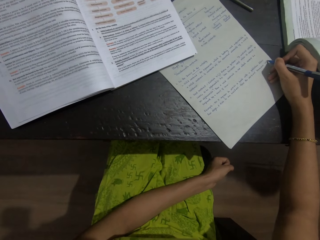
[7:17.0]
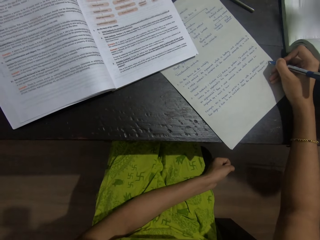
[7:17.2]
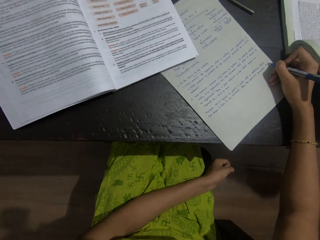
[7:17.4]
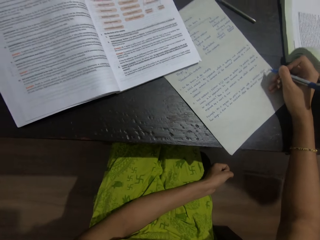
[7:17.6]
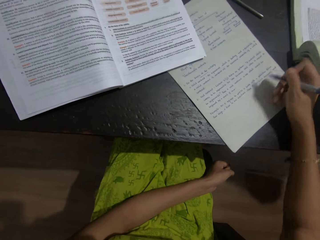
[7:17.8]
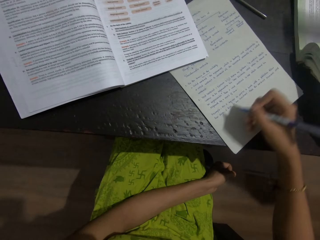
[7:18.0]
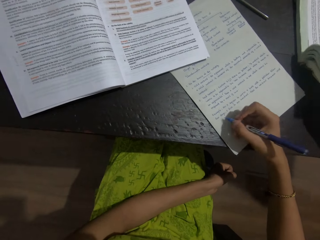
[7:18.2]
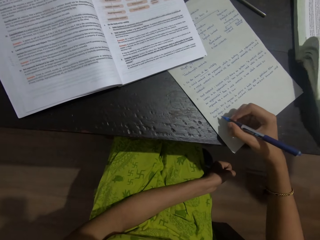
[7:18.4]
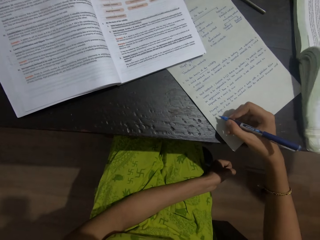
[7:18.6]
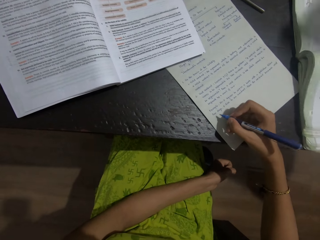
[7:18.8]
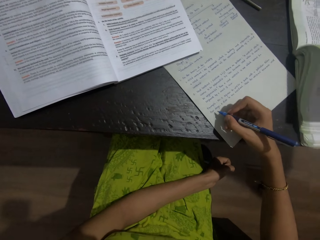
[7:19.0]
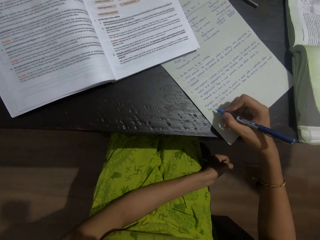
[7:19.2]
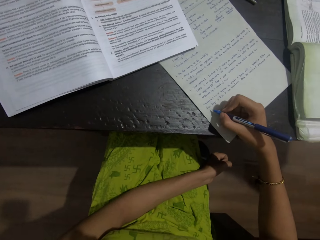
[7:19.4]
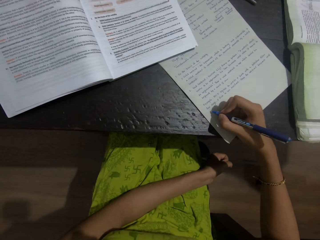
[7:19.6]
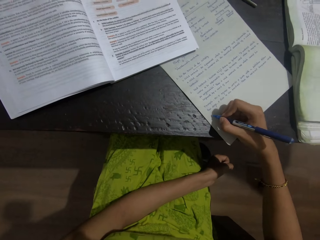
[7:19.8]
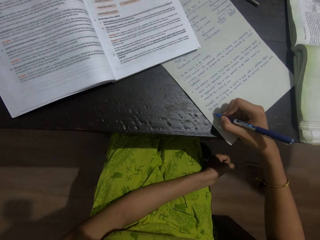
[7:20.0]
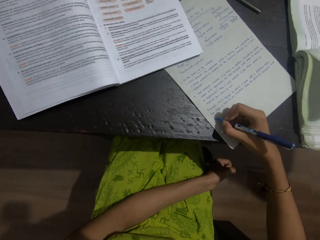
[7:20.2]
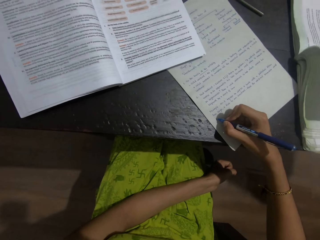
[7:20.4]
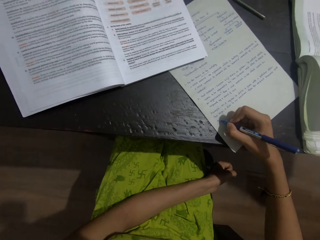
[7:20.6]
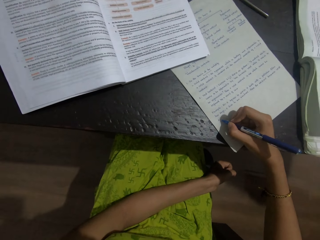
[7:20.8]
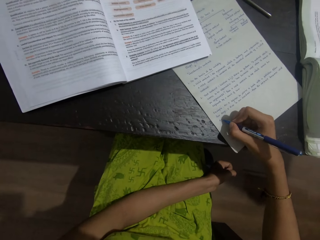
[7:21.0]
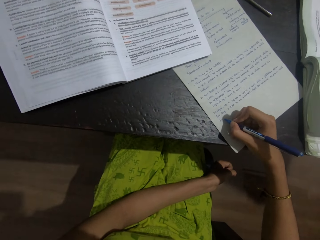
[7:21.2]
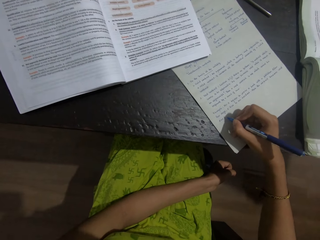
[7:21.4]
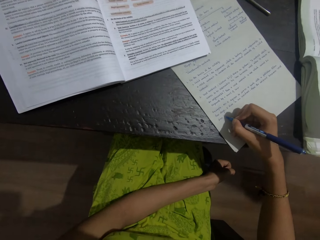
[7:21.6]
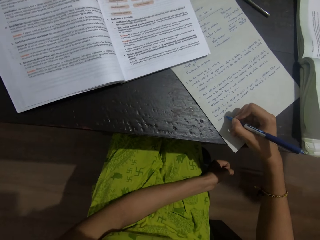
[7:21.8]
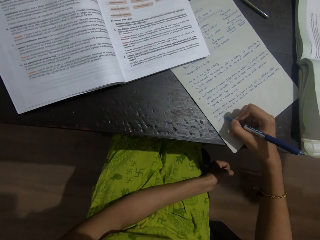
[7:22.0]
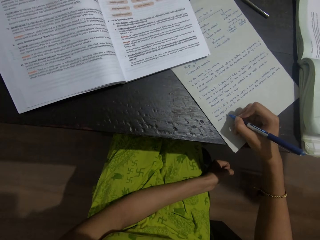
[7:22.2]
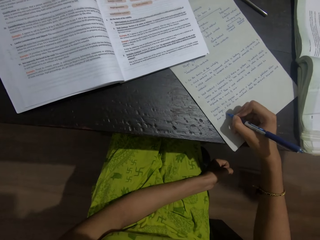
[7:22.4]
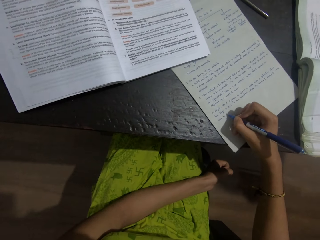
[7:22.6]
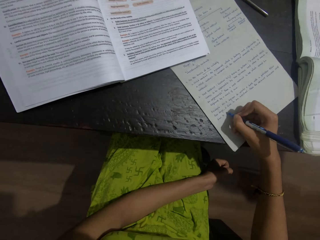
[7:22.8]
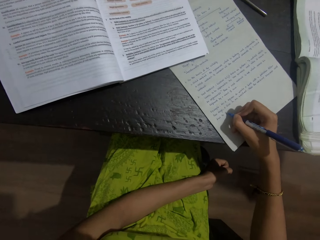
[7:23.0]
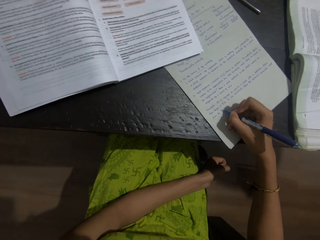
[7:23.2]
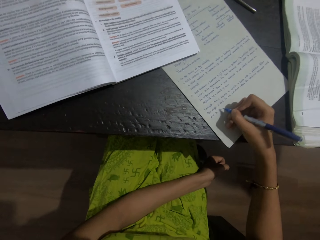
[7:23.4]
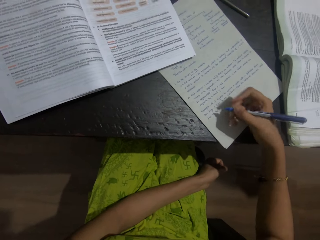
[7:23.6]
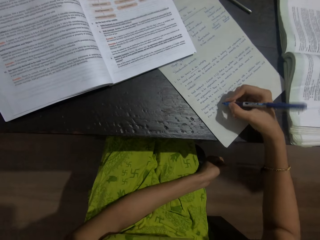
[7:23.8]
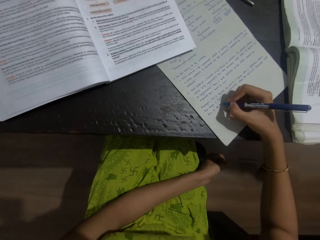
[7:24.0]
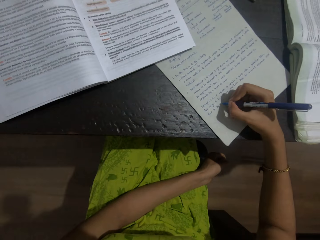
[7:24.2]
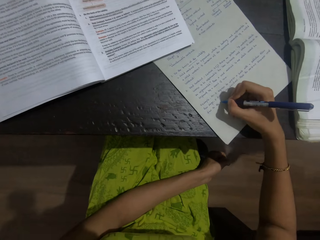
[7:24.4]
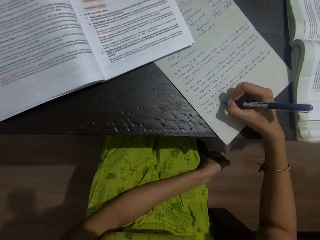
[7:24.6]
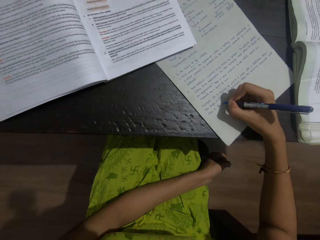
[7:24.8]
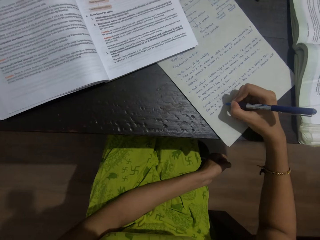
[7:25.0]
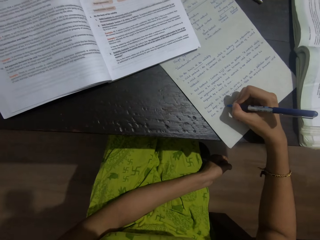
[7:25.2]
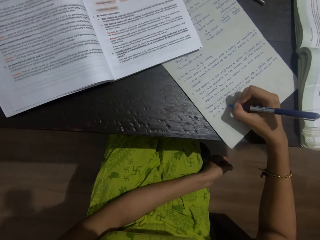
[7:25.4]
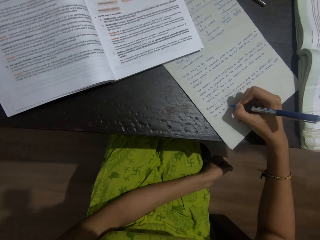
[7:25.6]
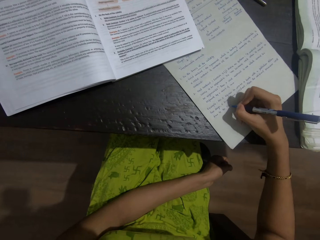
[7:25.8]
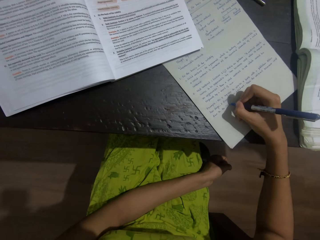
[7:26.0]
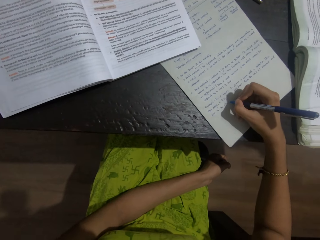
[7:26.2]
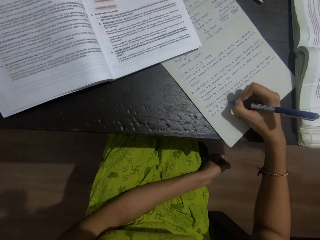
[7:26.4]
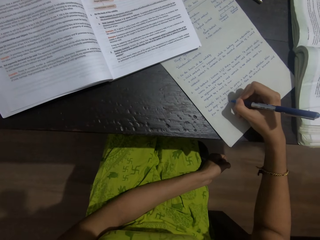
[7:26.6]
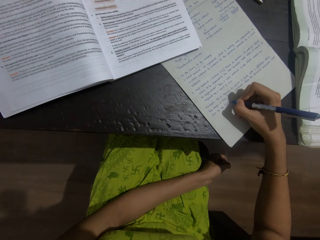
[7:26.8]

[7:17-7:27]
A baby reads the book.

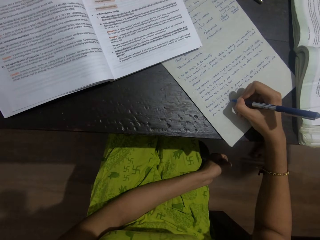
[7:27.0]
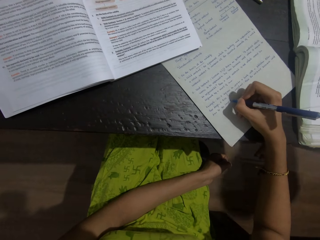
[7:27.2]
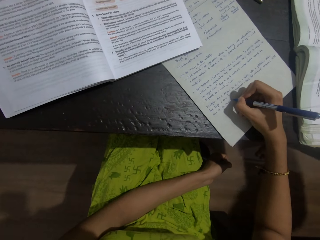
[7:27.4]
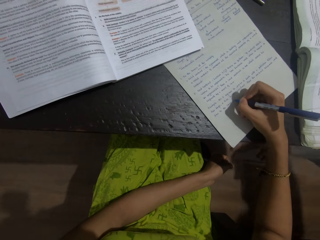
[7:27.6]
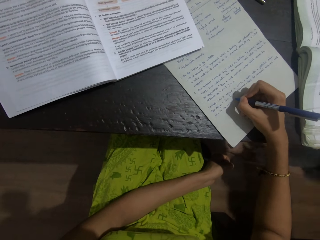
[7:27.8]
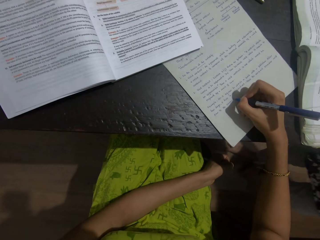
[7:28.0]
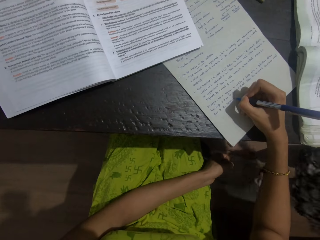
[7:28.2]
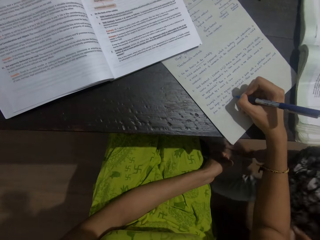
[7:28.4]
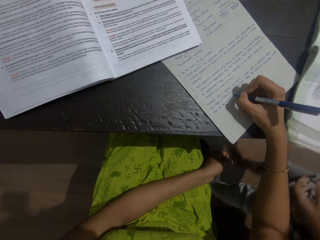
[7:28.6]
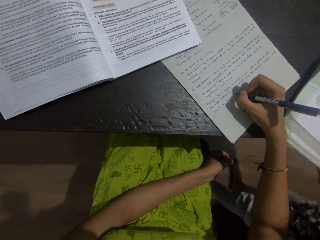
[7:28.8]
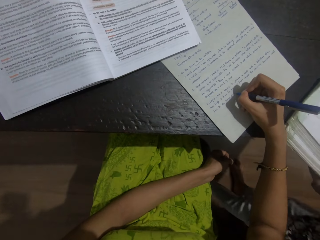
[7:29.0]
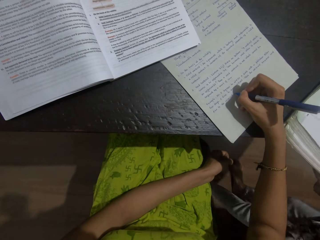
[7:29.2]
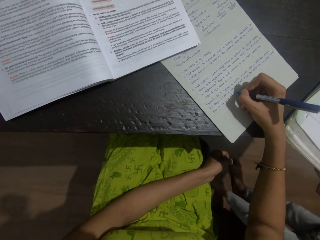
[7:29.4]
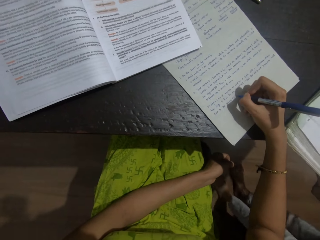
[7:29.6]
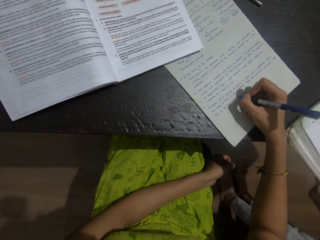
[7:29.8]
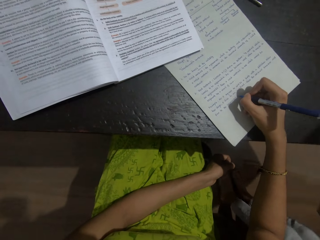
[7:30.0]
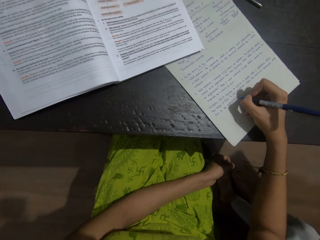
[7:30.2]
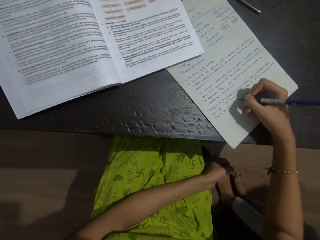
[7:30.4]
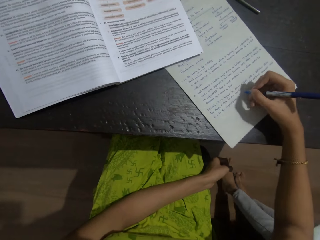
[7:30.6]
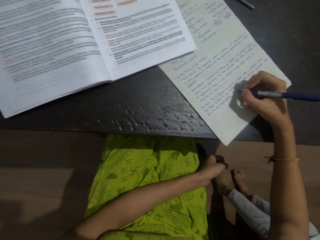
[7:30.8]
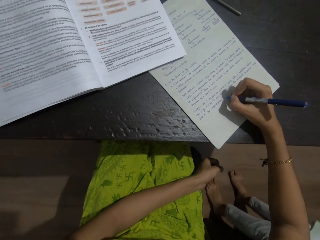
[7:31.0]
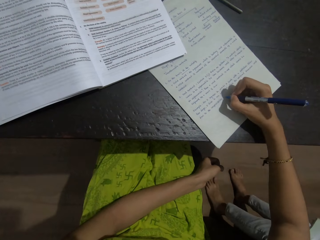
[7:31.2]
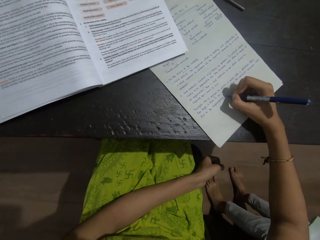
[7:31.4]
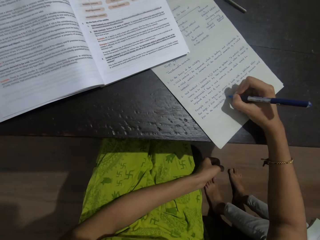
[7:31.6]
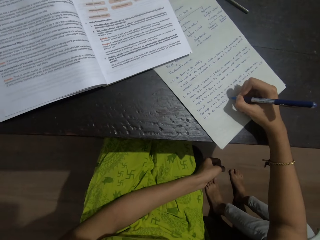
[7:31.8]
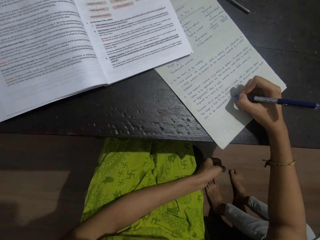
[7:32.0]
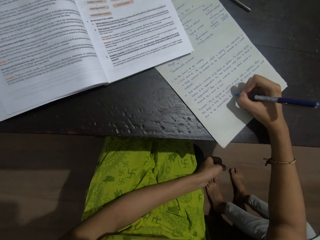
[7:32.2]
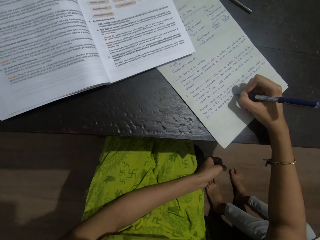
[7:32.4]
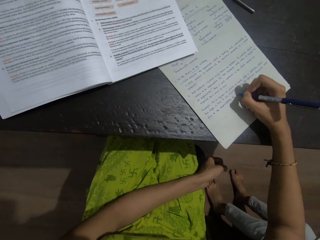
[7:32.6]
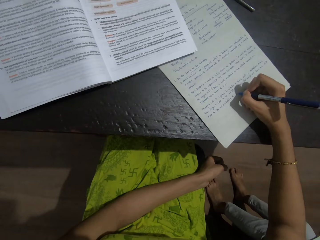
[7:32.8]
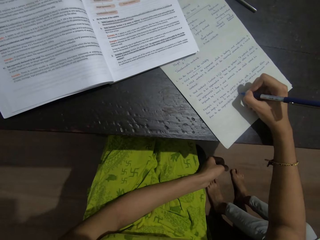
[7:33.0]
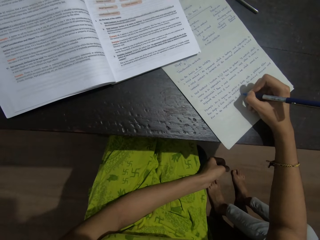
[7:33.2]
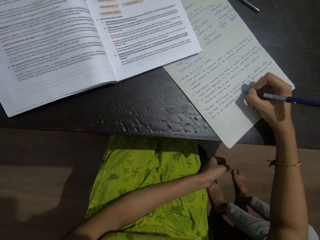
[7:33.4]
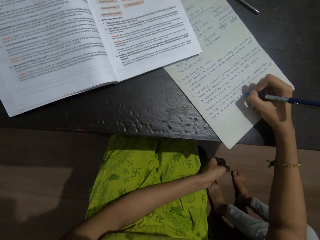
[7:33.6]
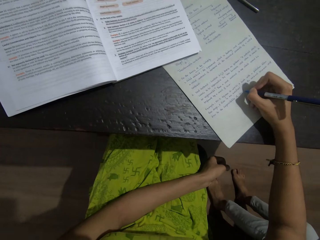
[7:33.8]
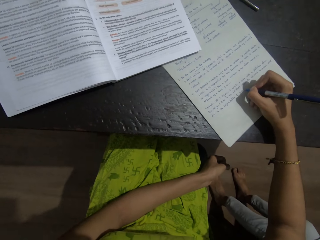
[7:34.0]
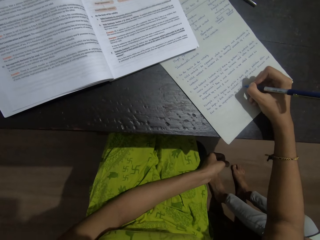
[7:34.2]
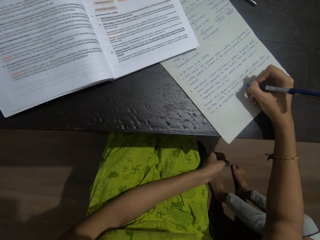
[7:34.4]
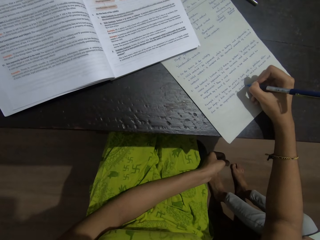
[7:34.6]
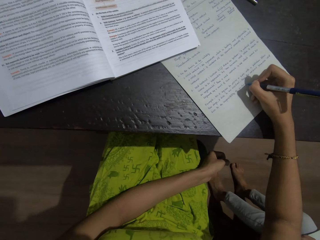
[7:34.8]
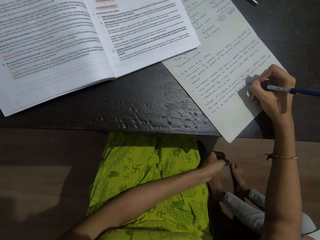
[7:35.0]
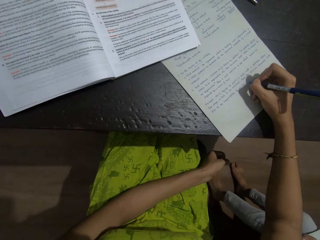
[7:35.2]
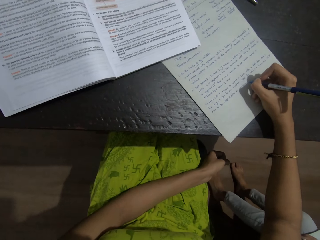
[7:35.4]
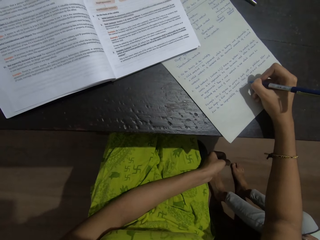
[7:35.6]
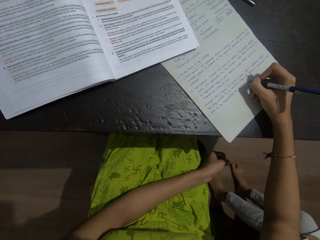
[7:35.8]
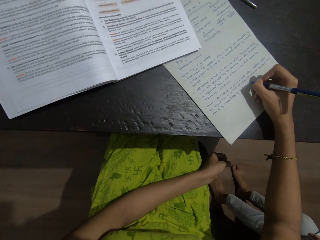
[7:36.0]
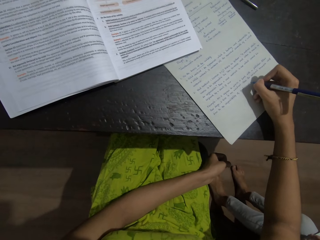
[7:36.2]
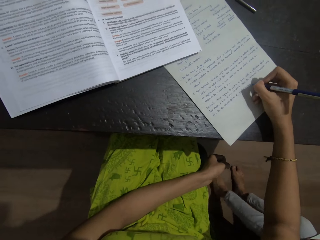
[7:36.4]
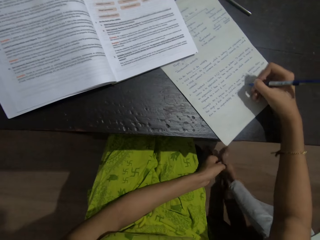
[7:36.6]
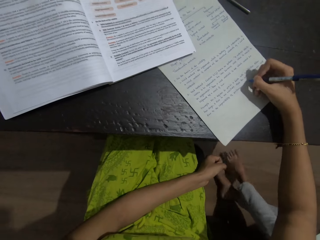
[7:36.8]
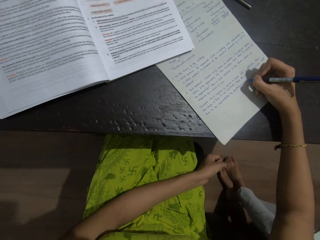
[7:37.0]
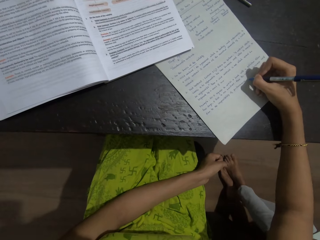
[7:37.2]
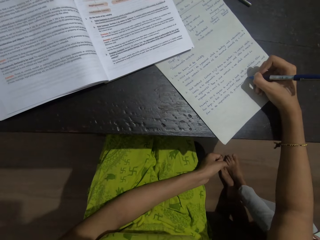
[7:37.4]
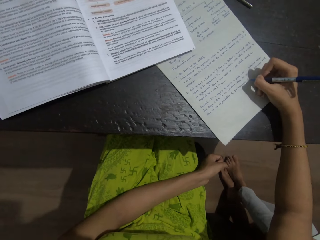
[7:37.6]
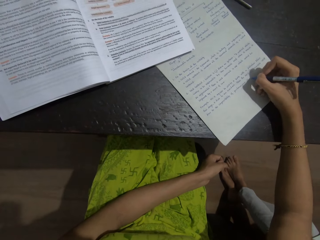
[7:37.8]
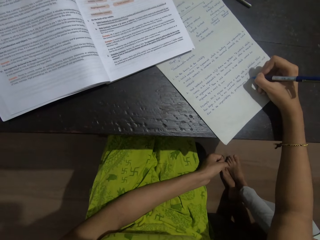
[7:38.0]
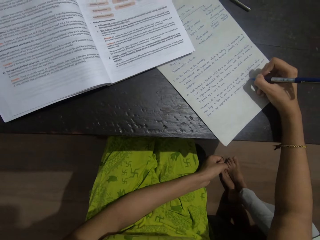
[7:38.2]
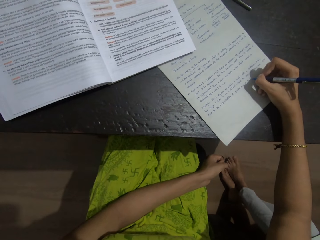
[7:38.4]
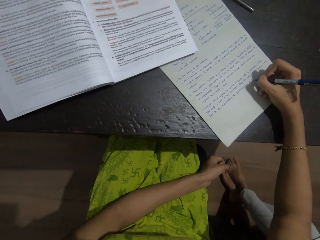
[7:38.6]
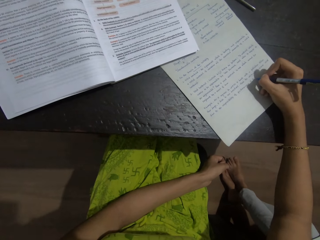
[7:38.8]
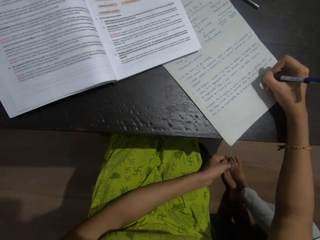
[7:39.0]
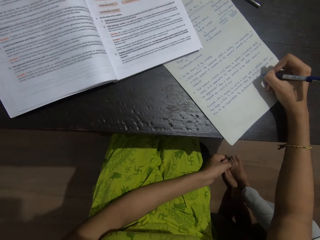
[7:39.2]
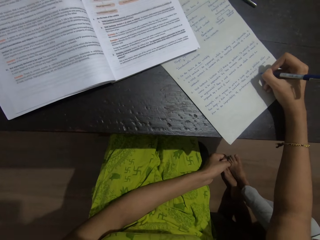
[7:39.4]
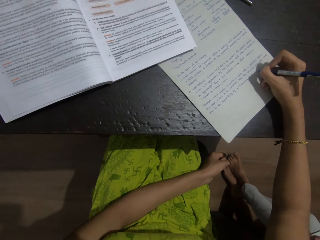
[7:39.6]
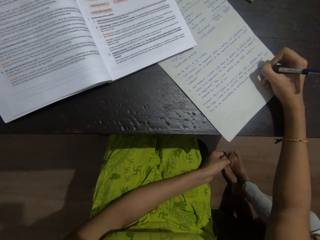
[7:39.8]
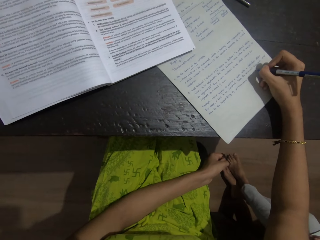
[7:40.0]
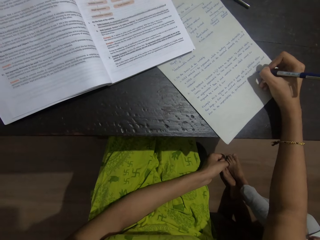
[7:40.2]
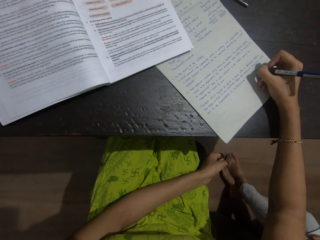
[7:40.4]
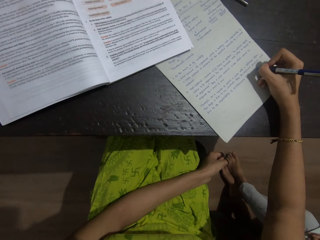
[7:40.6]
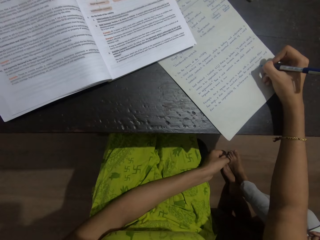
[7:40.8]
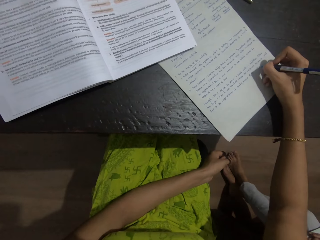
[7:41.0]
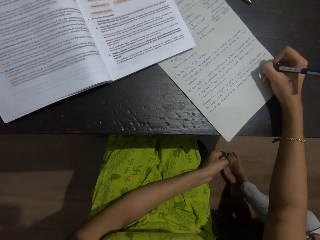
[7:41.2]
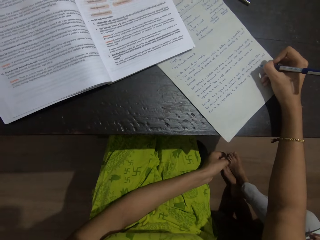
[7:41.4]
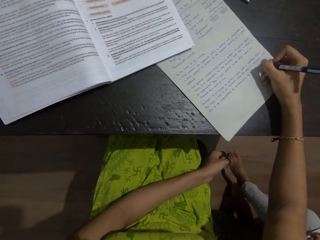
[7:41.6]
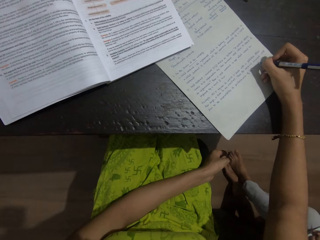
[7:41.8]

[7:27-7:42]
A baby makes a step and drags the book on the table. The baby takes the book from the table. The baby sits on a chair. The baby puts the books on the laps. The camera wearer writes on a piece of paper with a pen.
